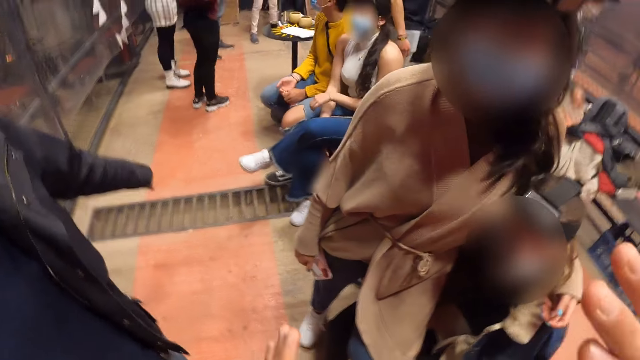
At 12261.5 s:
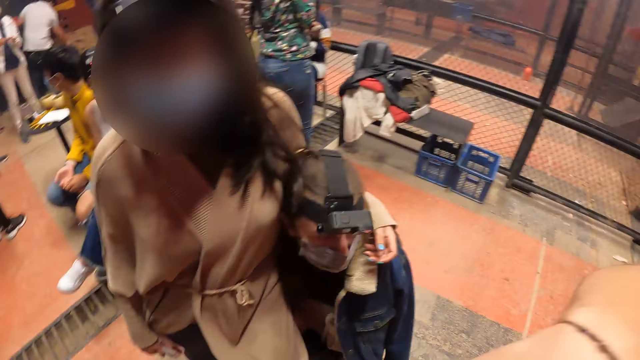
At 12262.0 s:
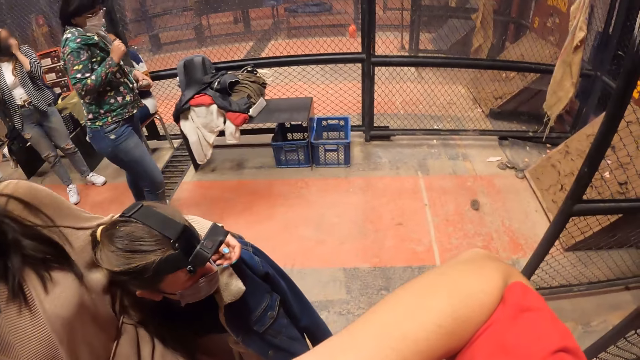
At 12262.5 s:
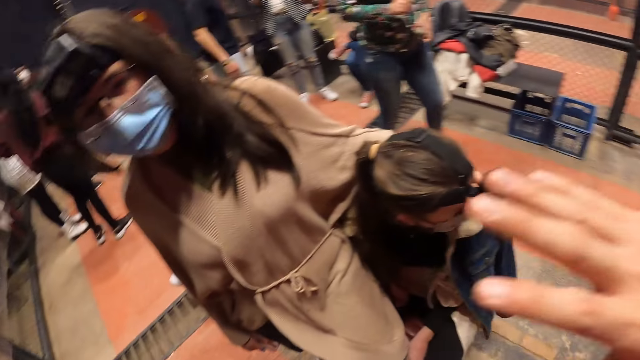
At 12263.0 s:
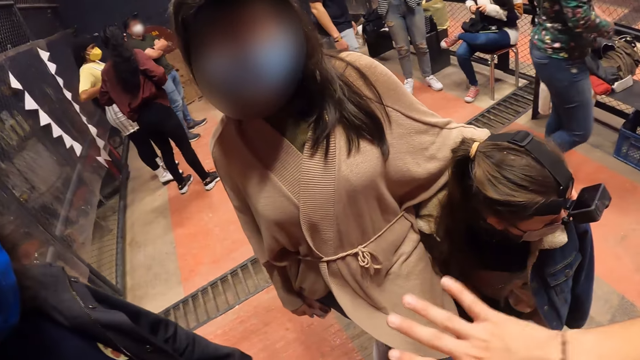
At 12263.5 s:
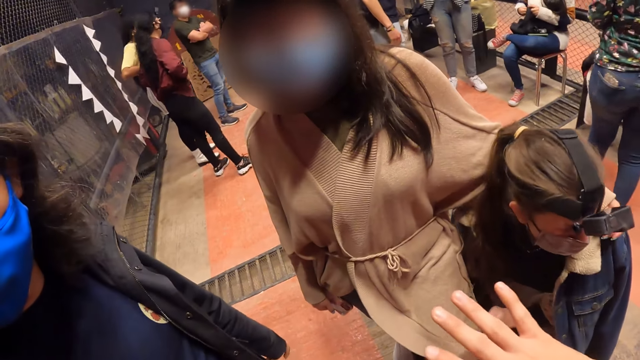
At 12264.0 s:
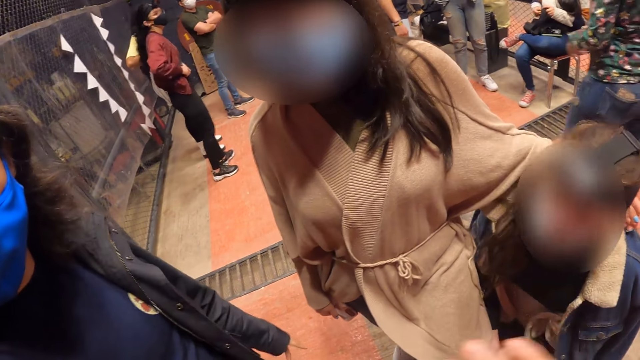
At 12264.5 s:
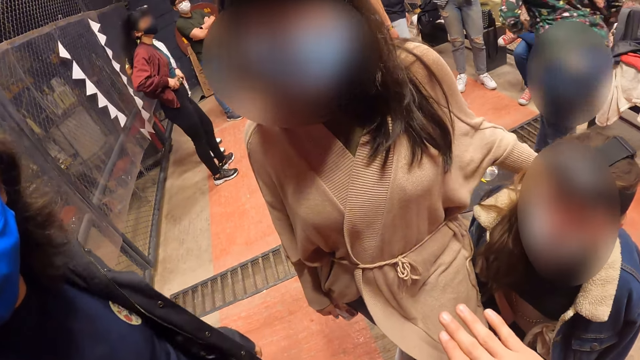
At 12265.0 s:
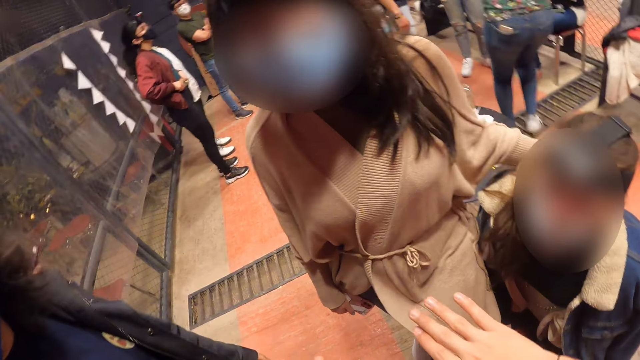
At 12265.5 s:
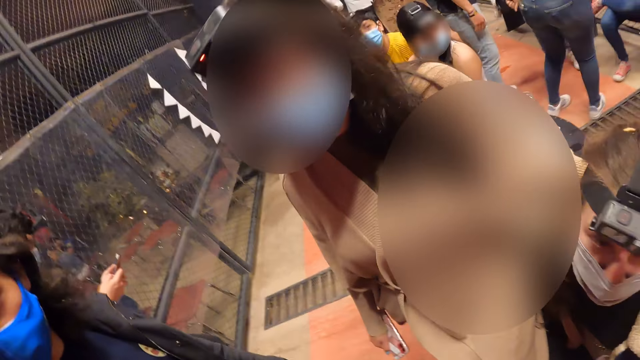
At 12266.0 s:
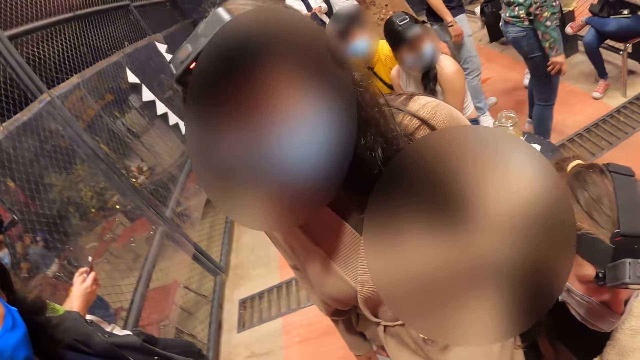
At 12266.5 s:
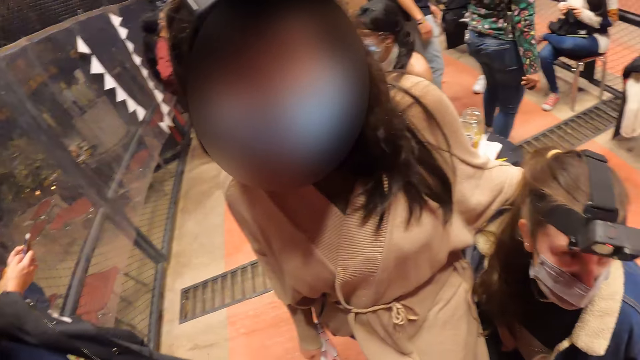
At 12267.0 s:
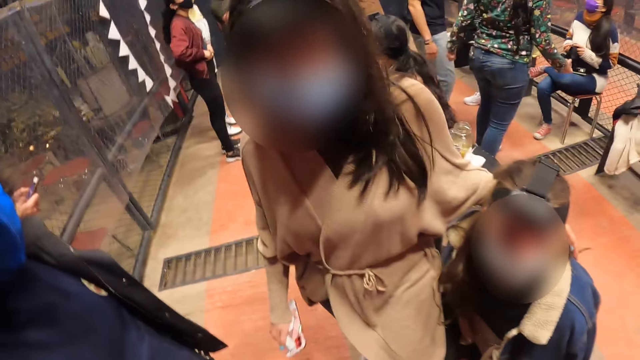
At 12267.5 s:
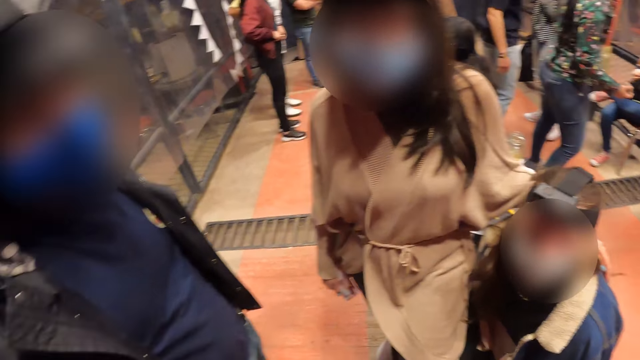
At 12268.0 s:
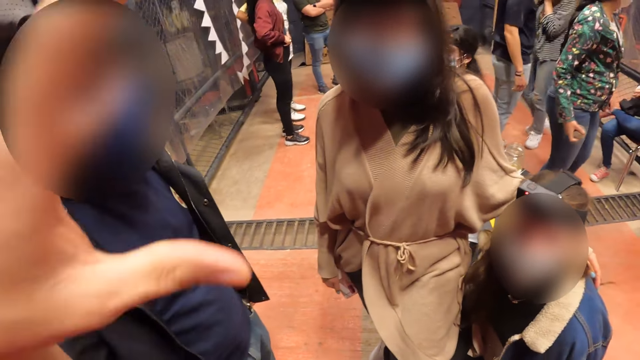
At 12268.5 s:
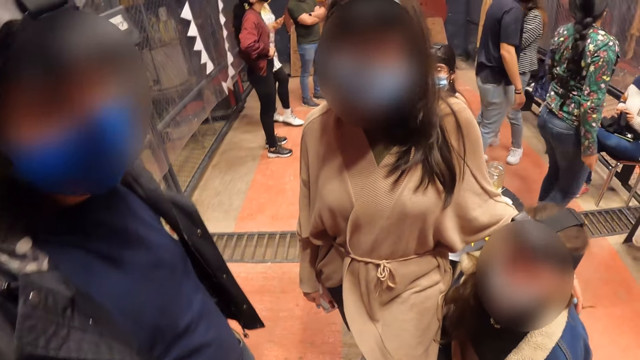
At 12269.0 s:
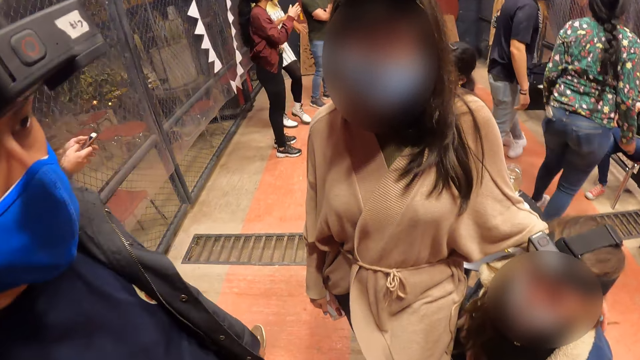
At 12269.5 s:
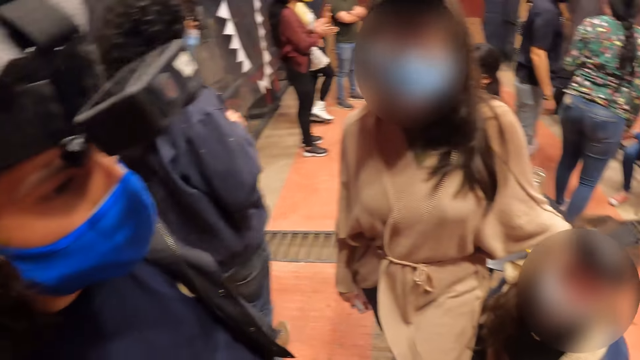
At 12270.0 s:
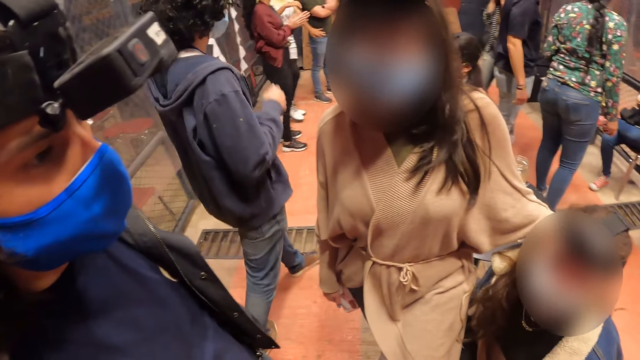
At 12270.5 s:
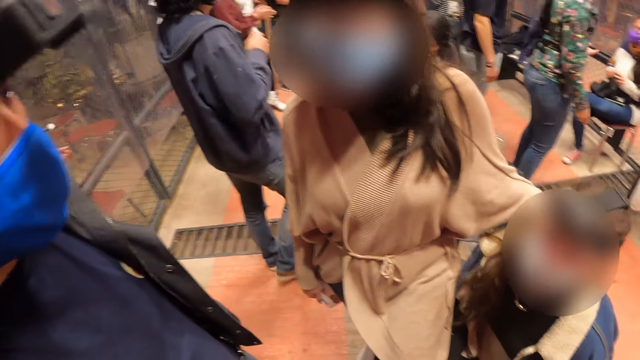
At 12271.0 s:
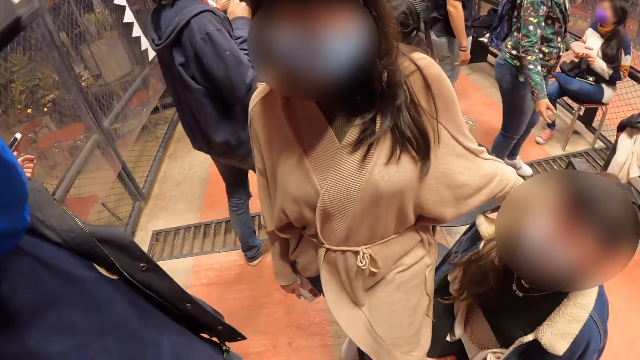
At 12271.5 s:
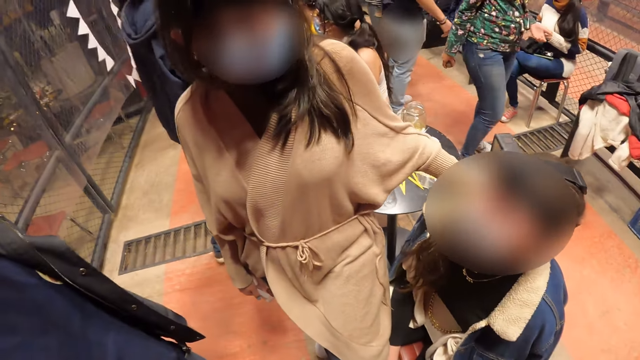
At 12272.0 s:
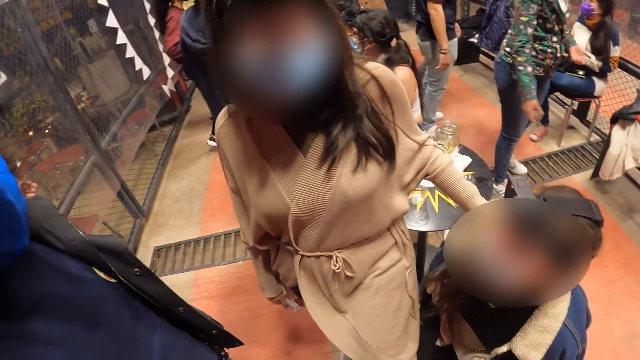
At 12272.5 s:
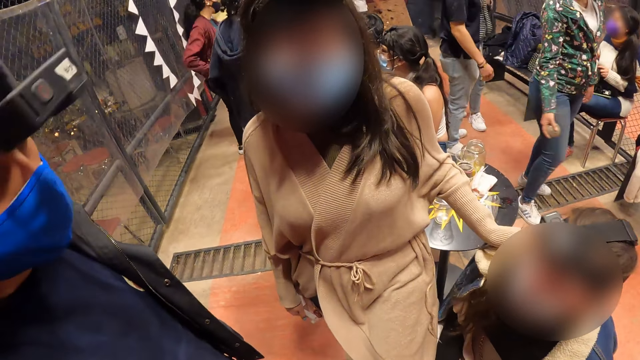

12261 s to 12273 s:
The camera wearer interacts with a man.

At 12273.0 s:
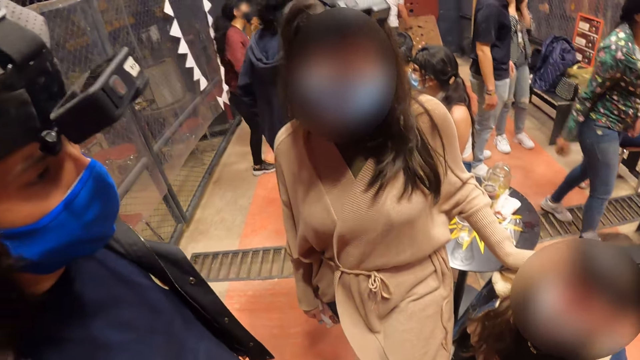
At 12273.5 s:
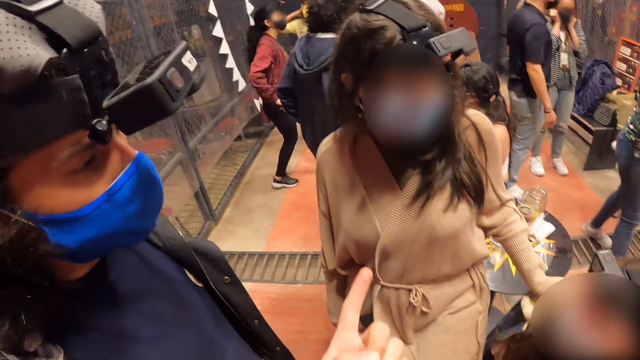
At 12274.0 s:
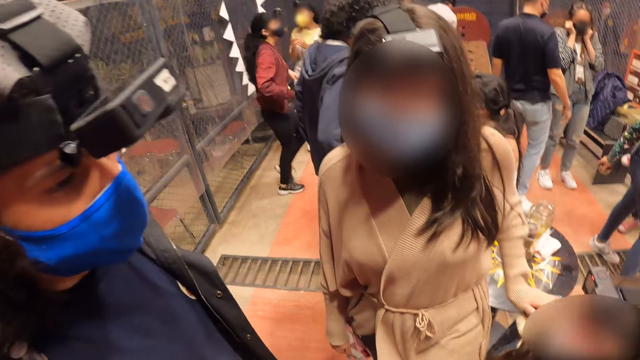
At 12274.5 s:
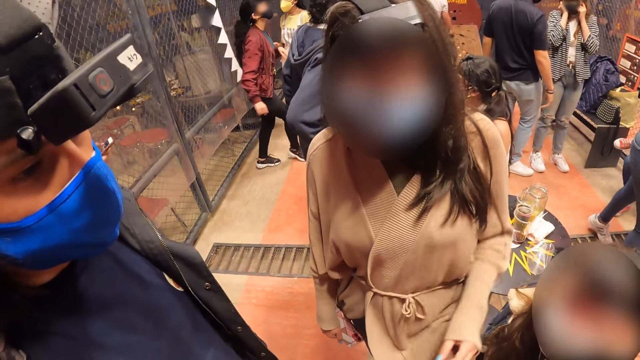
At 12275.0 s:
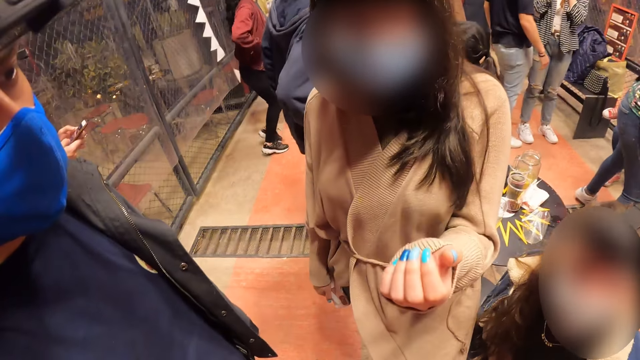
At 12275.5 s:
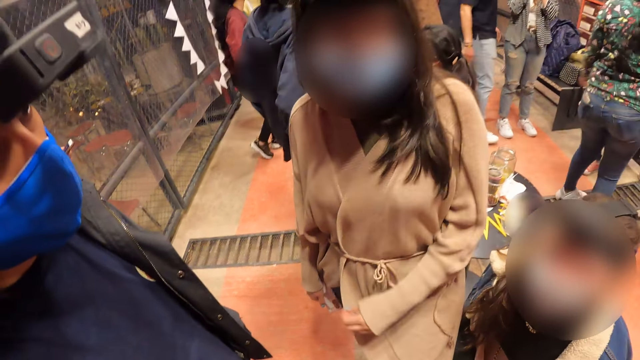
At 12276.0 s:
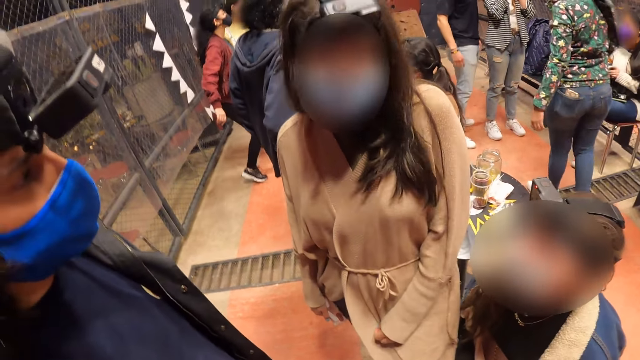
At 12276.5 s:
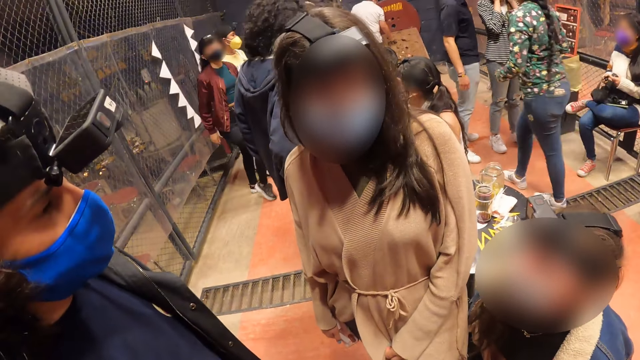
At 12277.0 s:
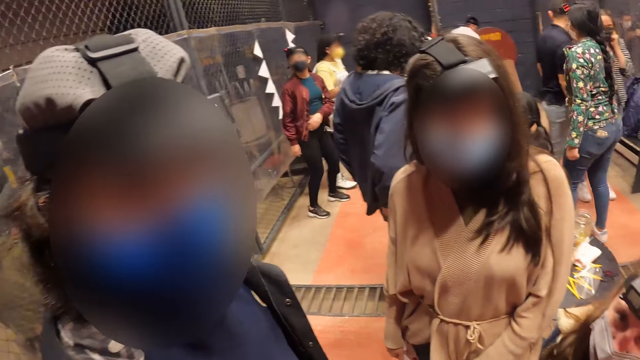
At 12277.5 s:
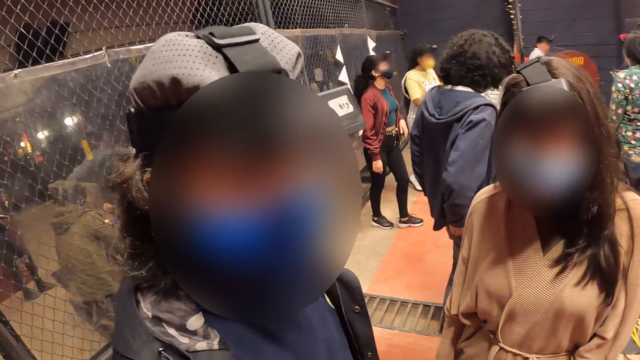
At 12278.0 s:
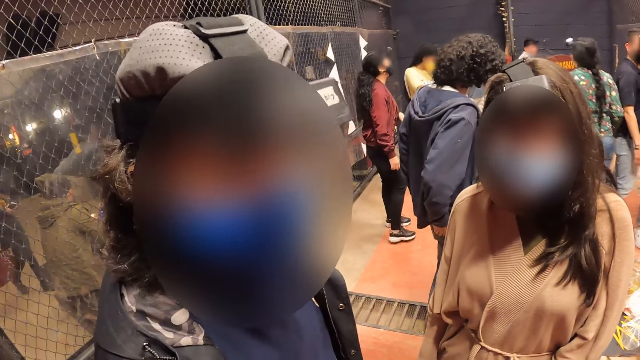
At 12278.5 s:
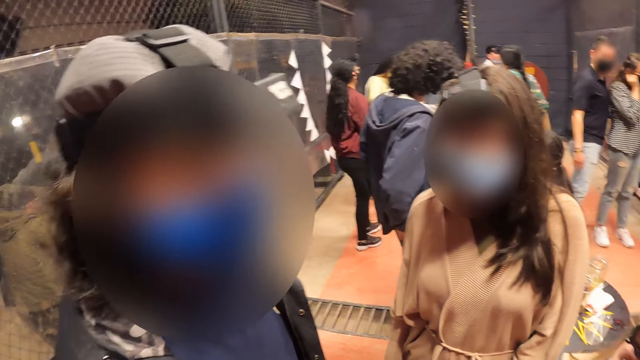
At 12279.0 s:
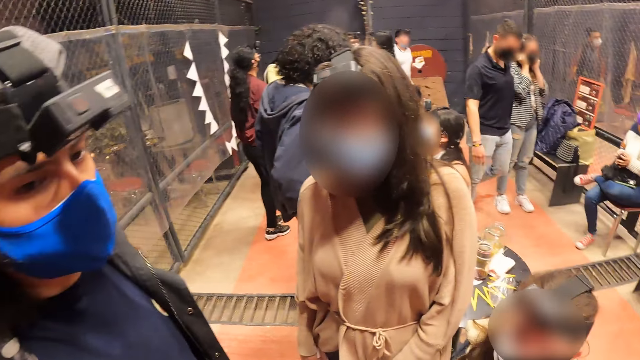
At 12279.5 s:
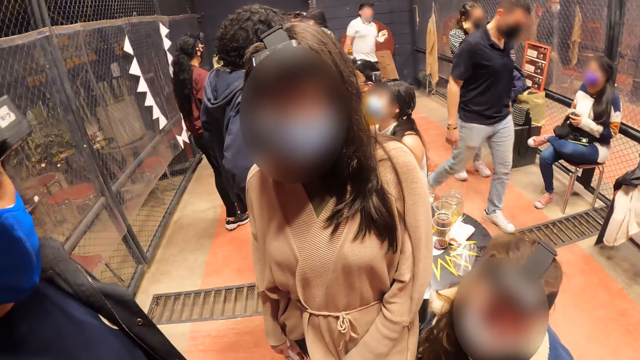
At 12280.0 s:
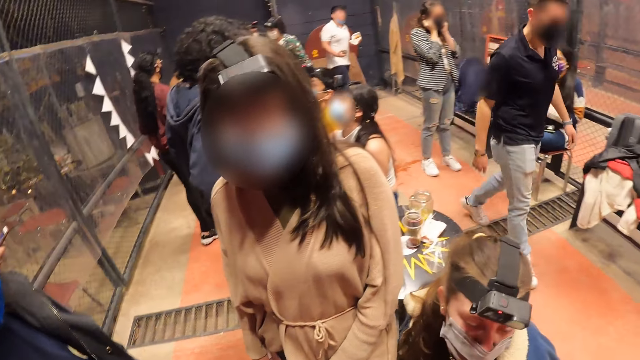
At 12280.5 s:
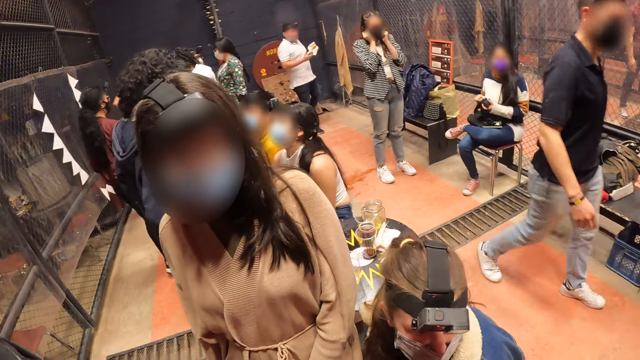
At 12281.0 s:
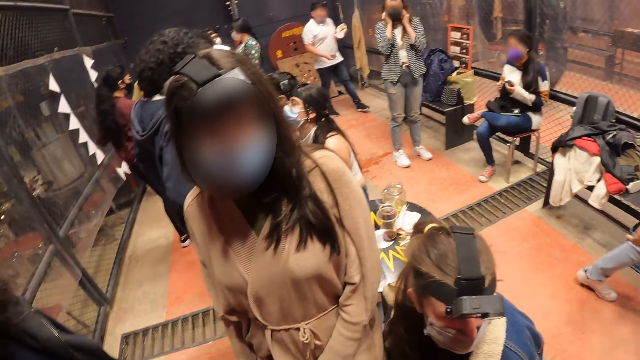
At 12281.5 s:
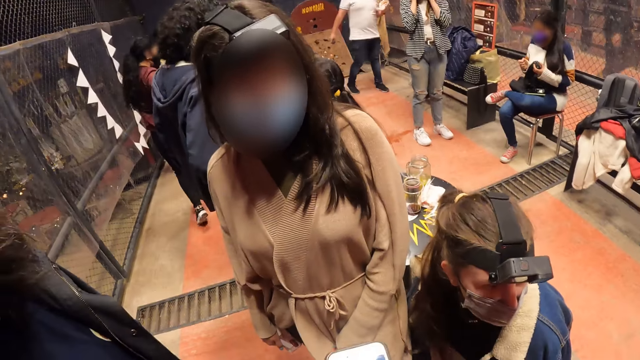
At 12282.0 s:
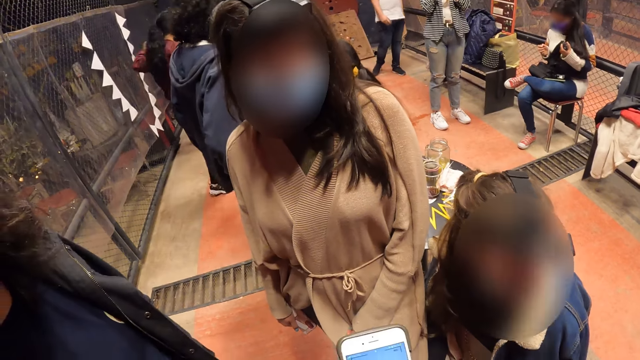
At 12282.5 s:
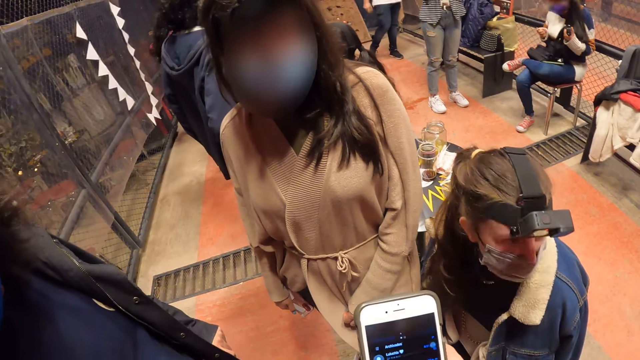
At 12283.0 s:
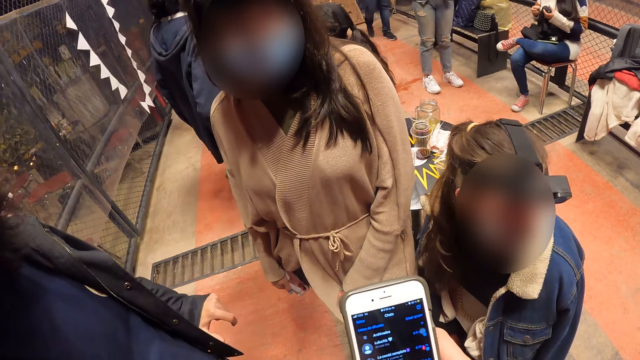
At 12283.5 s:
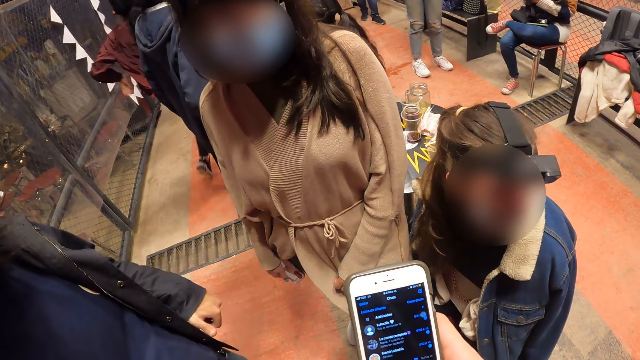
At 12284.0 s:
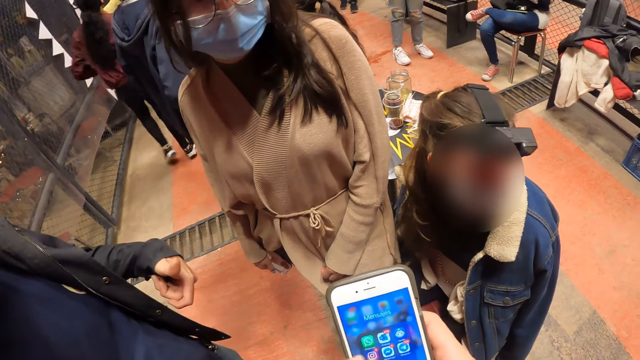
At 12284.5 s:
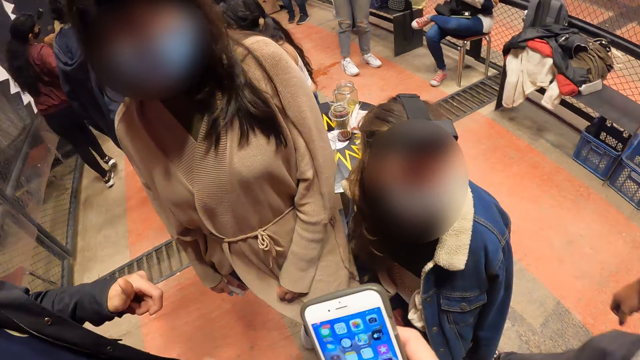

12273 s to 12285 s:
The camera wearer converses with a man. He operates his phone with his hands. He looks around.
